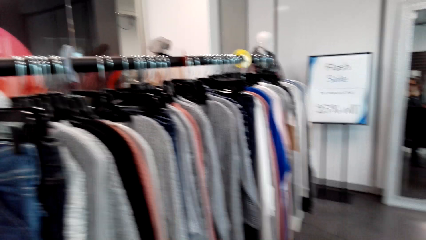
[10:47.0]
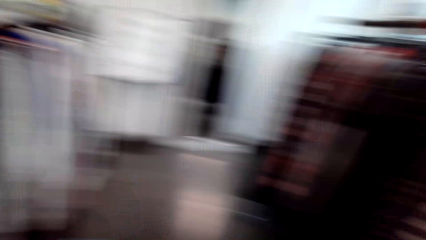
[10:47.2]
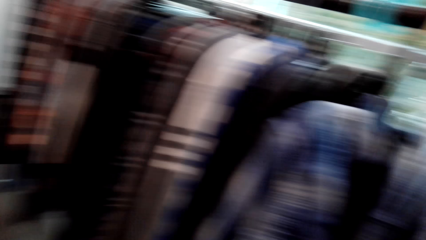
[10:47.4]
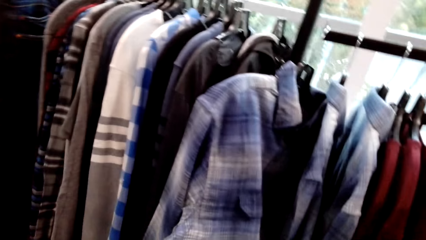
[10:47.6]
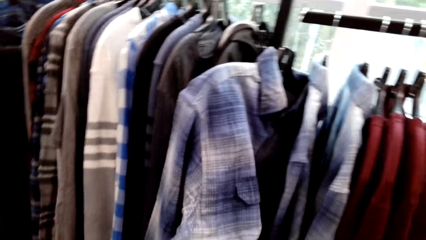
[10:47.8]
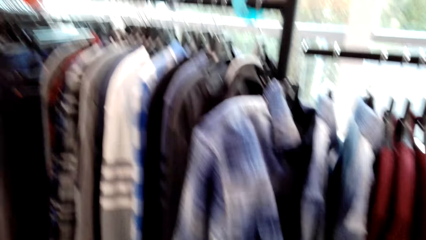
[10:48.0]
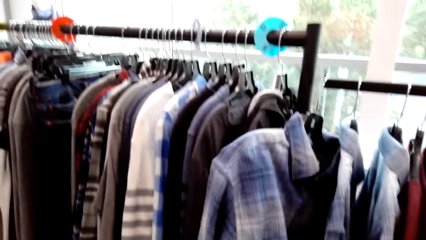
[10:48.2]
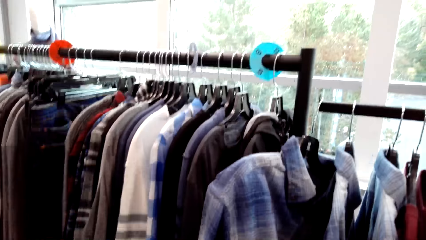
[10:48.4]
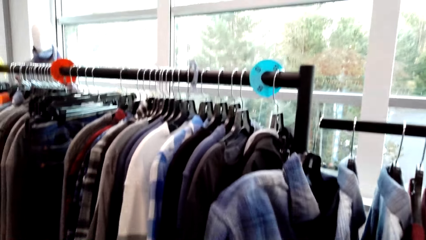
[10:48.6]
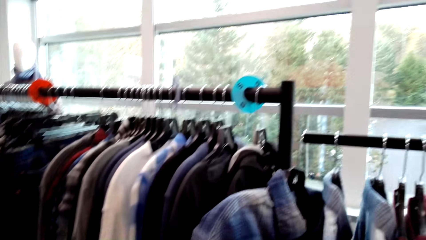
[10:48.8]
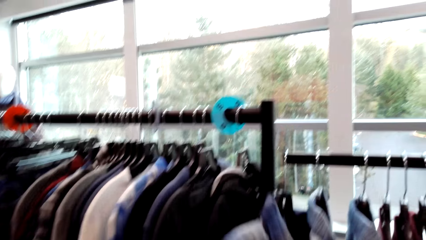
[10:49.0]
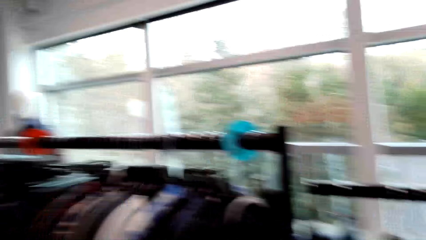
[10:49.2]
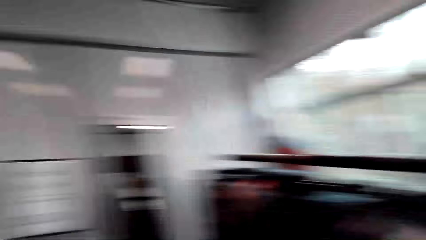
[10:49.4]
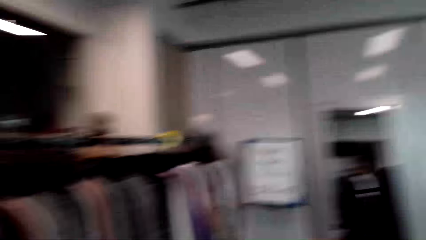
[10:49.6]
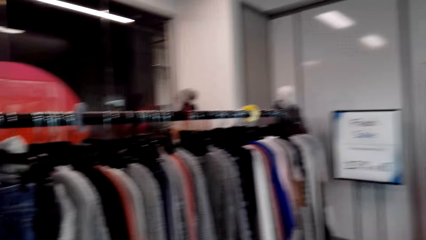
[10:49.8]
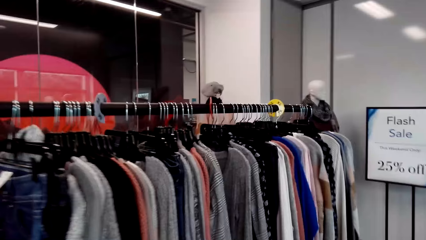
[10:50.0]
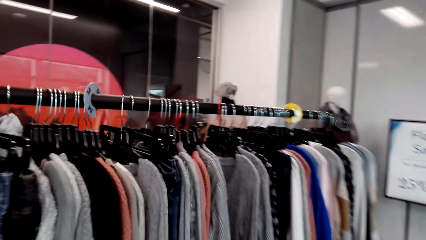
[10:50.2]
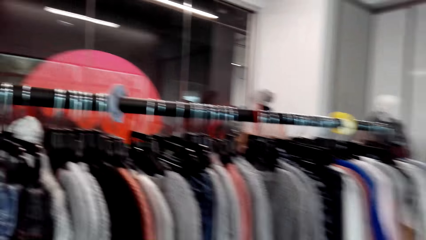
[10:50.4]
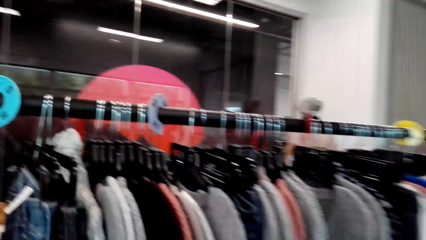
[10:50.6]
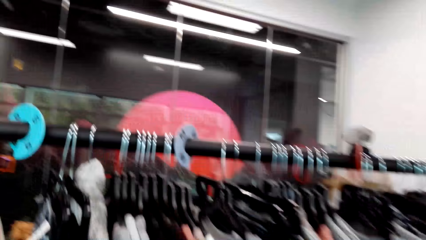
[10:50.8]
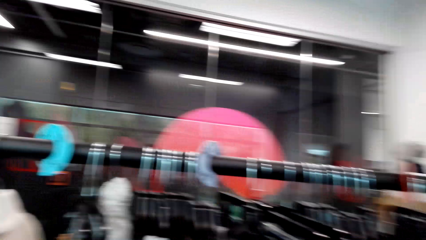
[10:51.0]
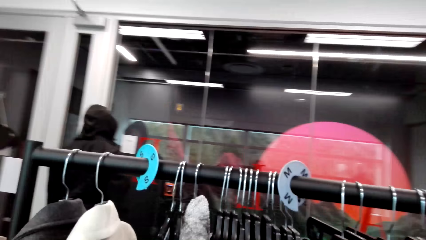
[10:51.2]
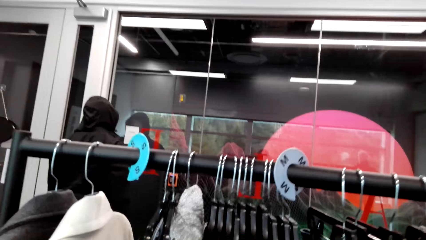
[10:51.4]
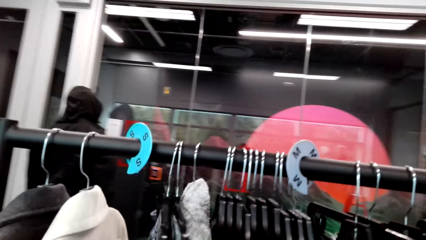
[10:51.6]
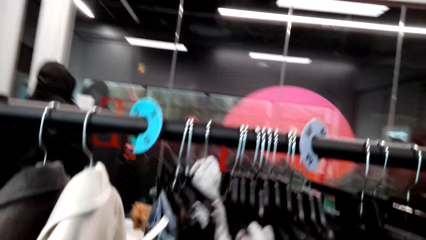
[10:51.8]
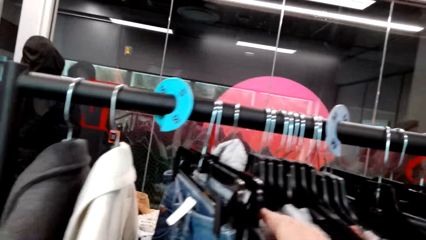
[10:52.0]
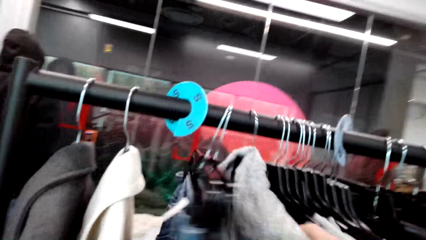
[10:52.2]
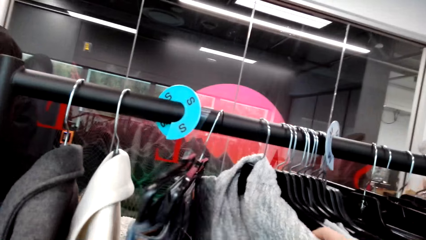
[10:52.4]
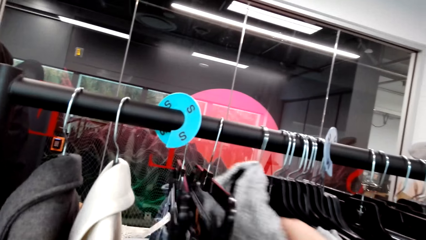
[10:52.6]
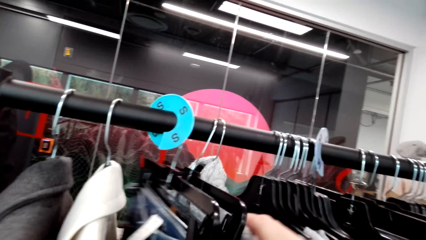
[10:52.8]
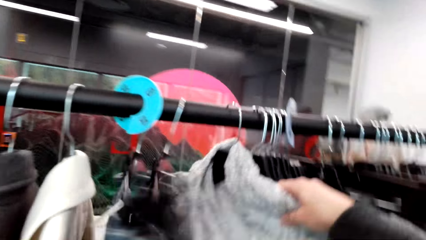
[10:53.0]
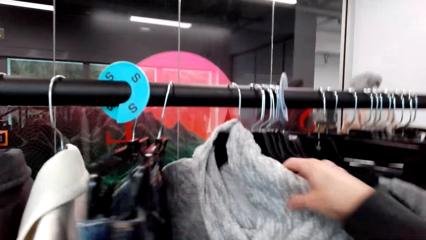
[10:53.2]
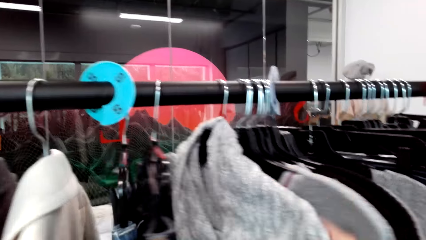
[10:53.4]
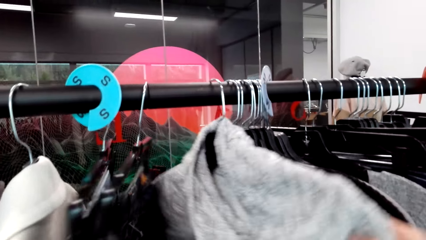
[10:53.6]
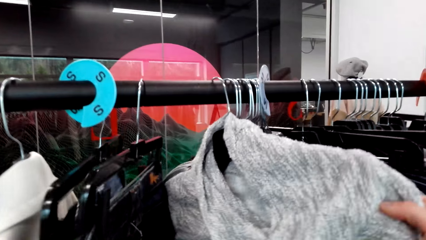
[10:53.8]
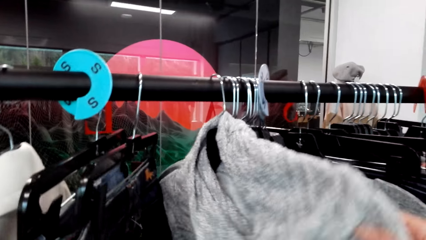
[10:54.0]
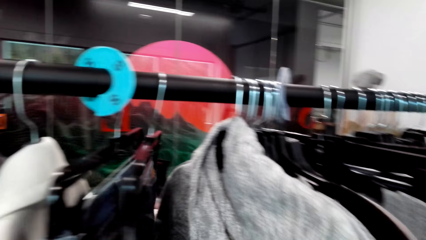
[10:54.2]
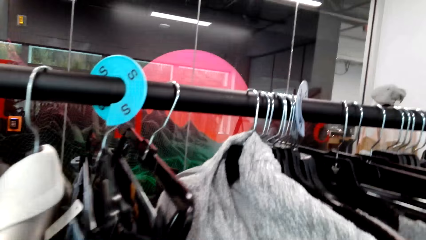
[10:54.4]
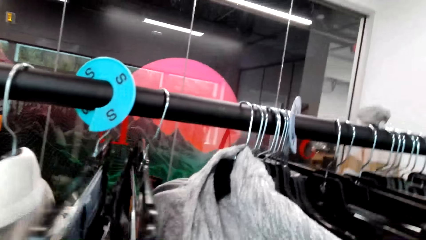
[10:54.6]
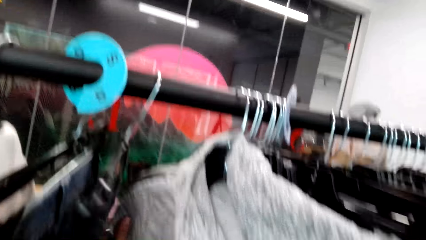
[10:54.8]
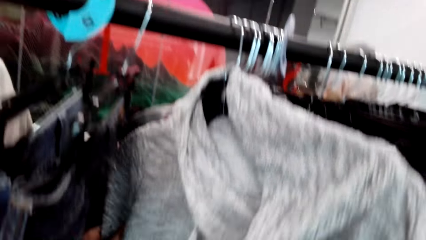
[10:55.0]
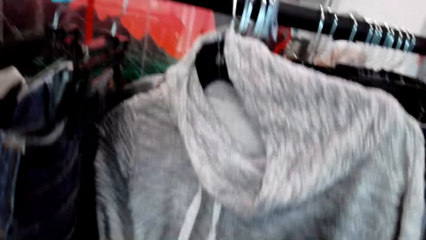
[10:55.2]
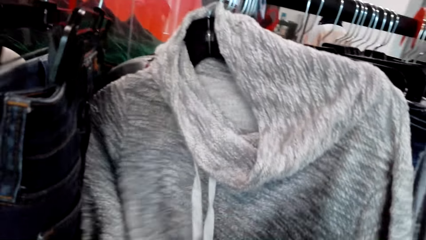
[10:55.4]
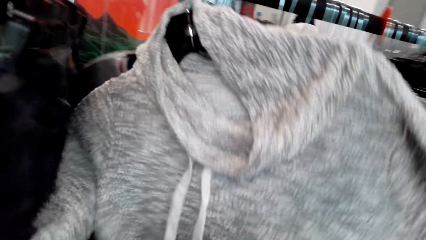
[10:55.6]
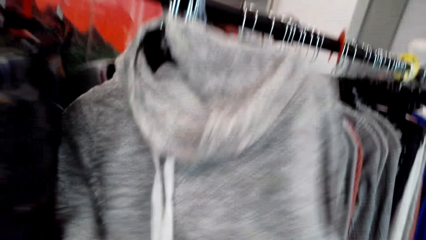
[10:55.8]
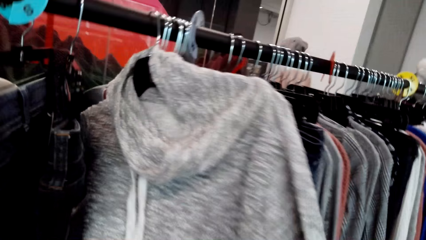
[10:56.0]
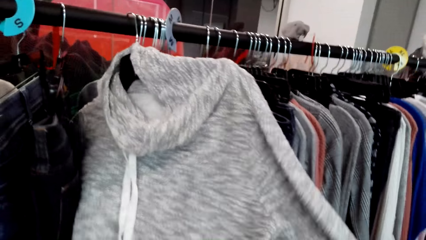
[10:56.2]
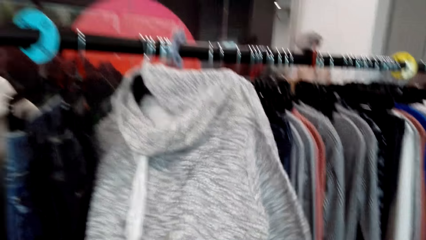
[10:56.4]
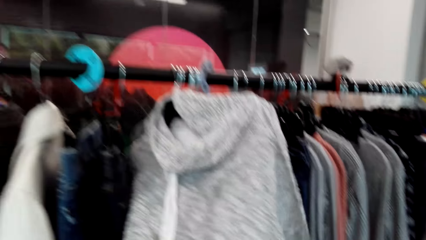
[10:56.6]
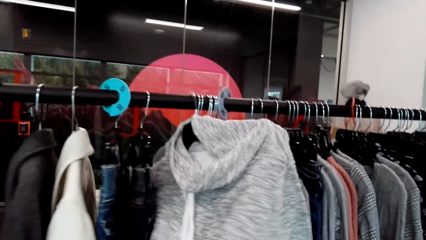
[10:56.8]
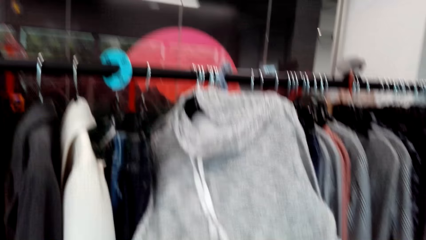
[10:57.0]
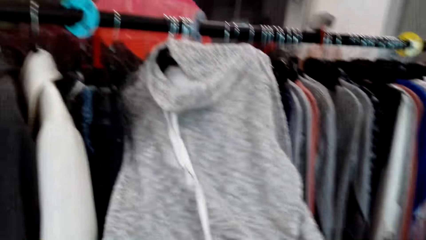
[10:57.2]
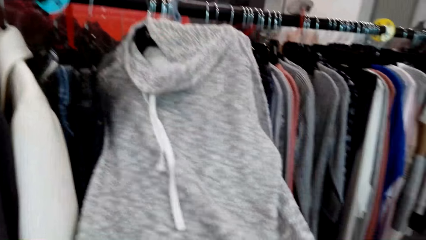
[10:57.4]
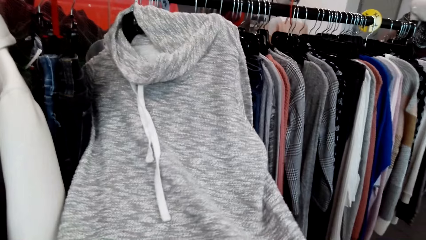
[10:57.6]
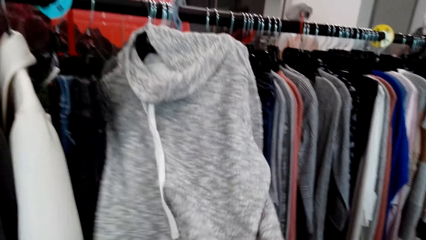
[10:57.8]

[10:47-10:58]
The camera wearer looks at a jumper.

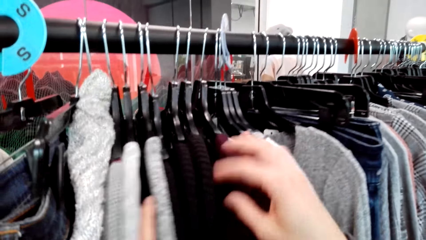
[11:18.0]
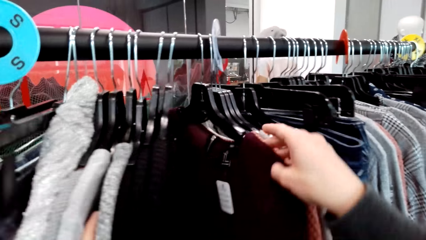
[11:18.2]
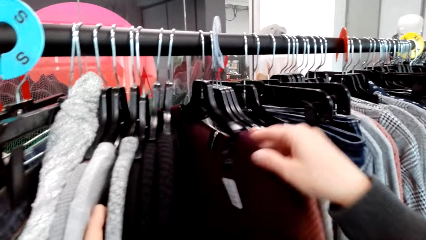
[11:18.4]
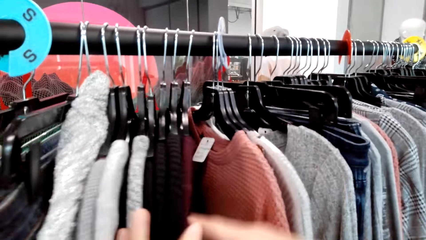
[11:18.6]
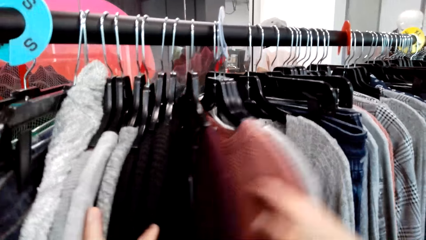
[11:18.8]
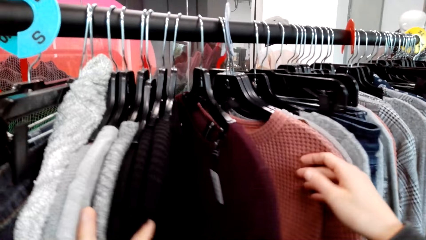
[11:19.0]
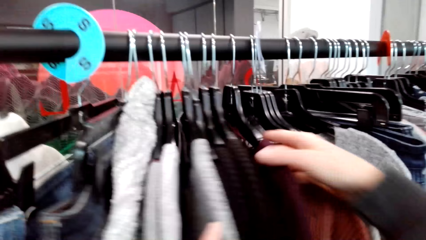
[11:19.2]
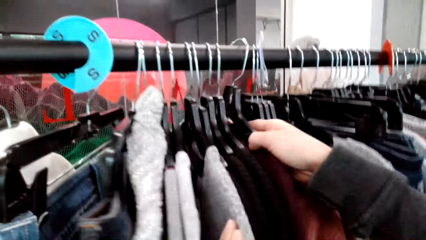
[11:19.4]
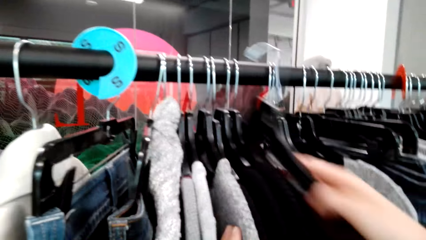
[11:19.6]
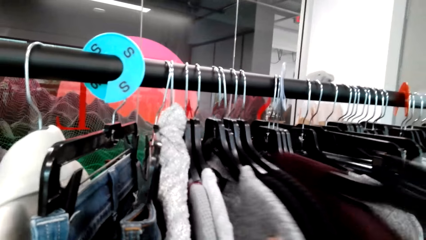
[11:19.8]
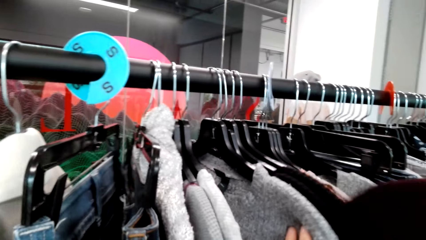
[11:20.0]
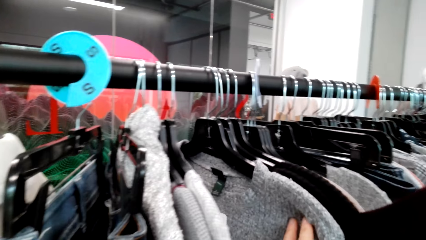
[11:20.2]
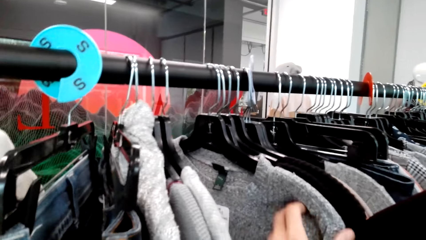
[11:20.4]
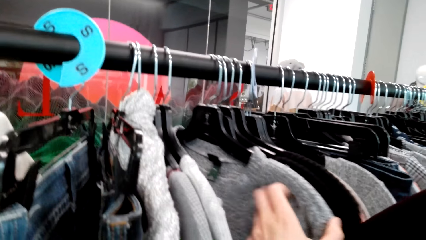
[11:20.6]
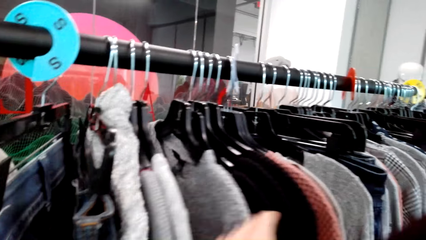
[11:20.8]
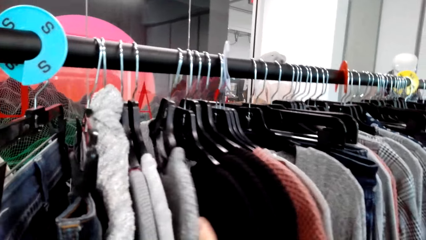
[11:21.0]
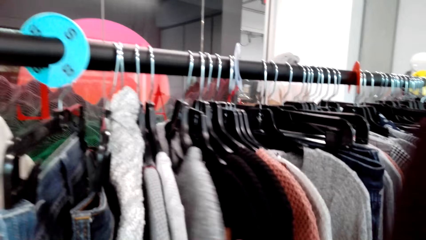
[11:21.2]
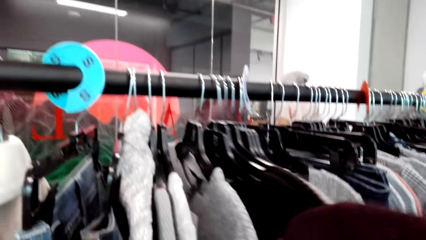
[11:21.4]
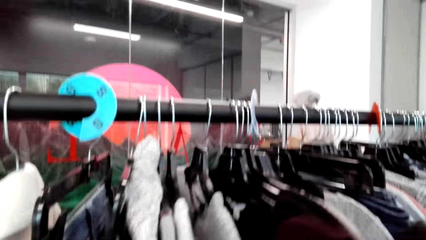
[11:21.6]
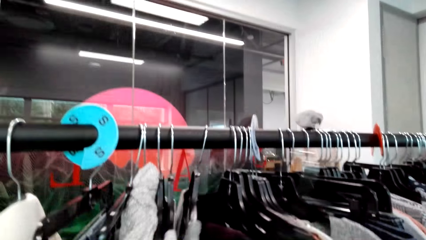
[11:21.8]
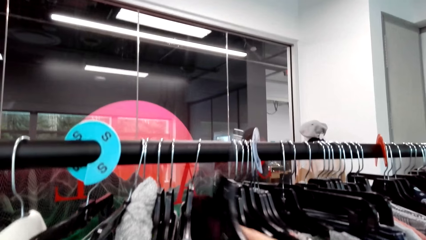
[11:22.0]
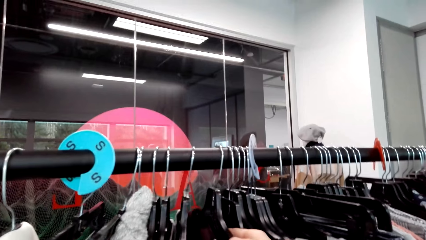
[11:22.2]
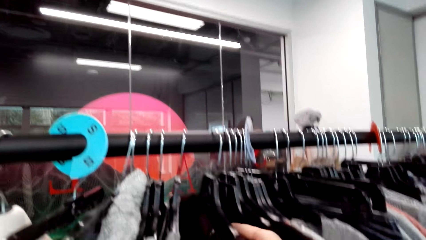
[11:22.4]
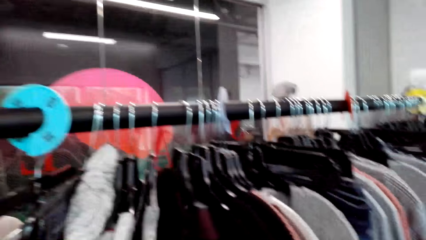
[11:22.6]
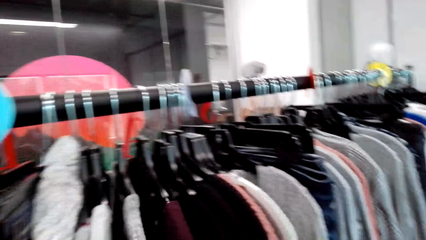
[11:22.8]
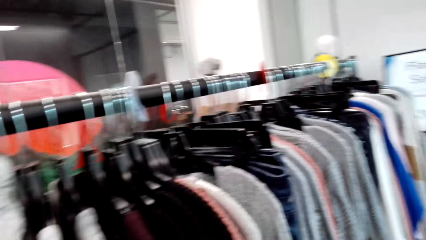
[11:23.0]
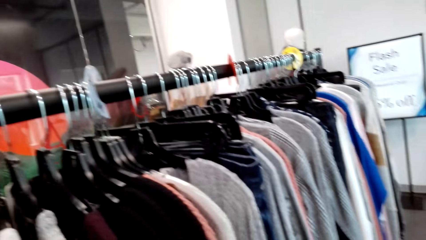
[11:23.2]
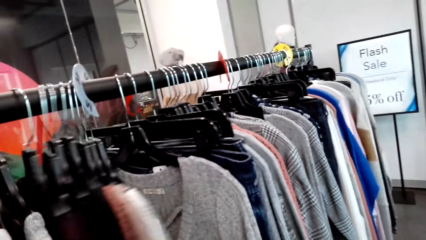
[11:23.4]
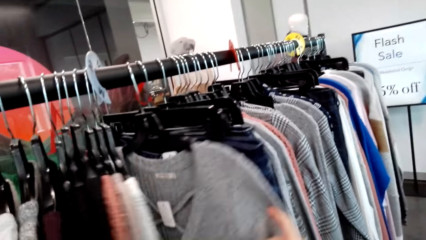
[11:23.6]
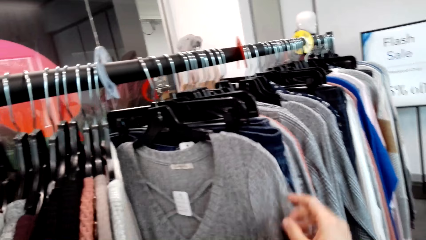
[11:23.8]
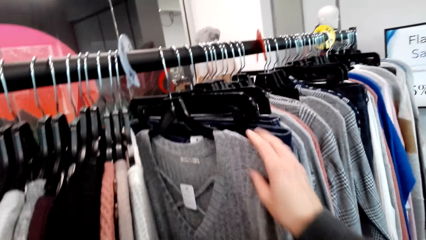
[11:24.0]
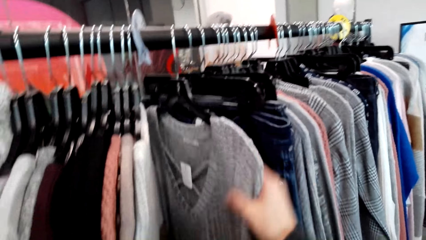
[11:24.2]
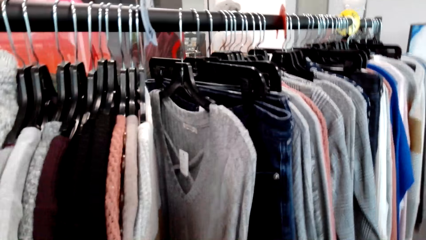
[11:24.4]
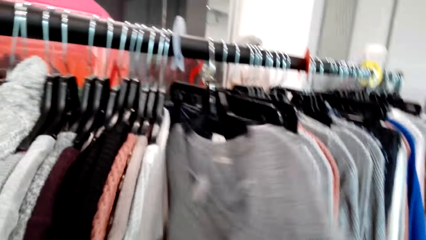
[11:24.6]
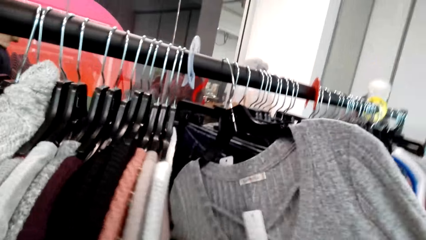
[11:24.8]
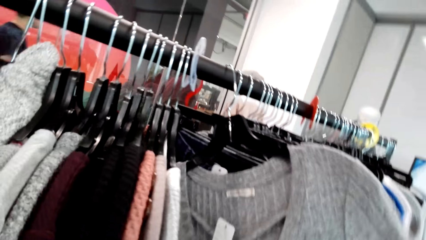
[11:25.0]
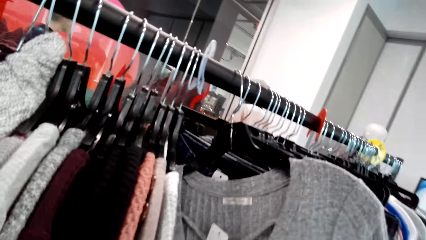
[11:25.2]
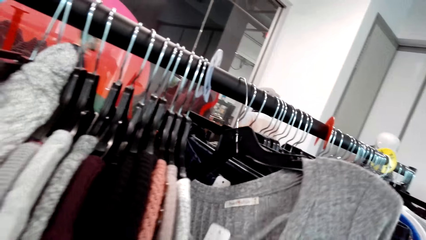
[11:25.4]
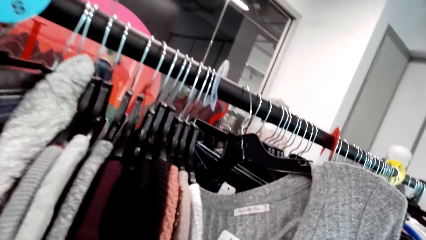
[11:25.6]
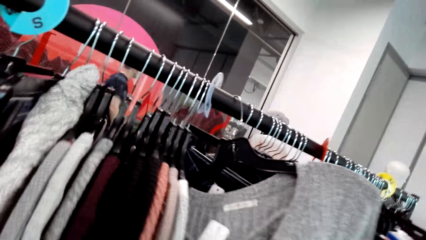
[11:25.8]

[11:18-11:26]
The camera wearer picks up the sweater top on the hanger. They hang the clothes on the hanger. They check out the clothes.
